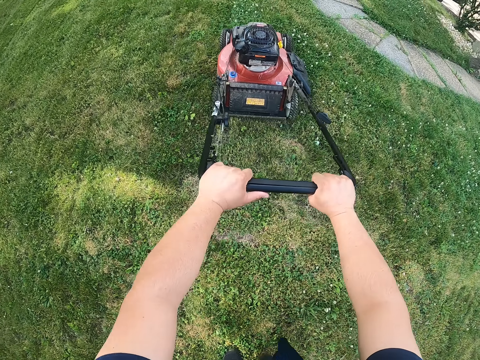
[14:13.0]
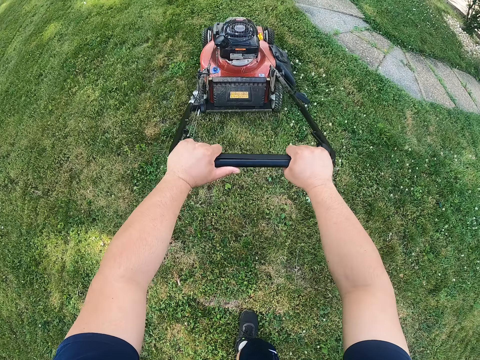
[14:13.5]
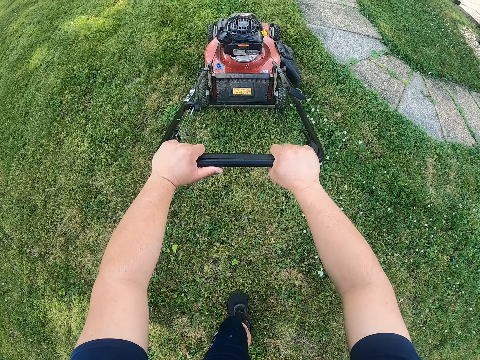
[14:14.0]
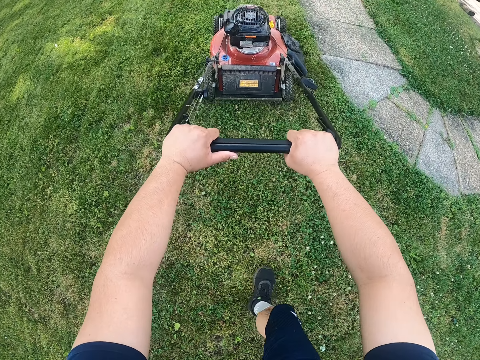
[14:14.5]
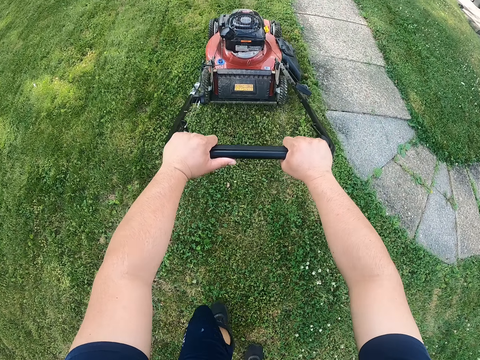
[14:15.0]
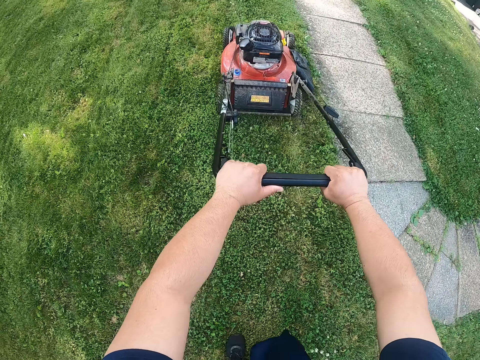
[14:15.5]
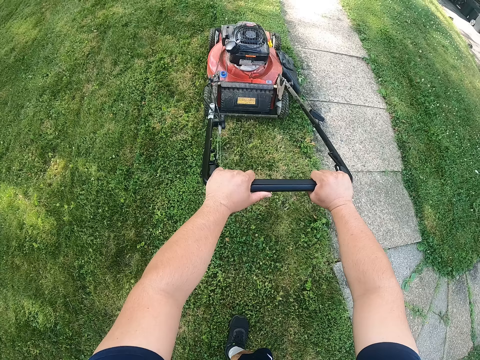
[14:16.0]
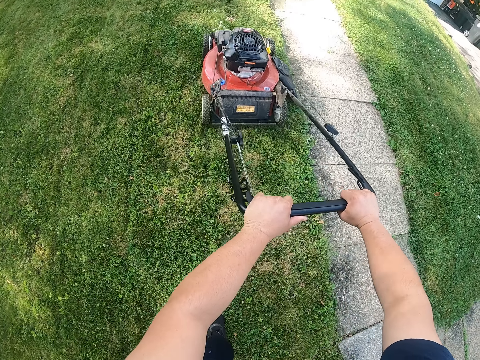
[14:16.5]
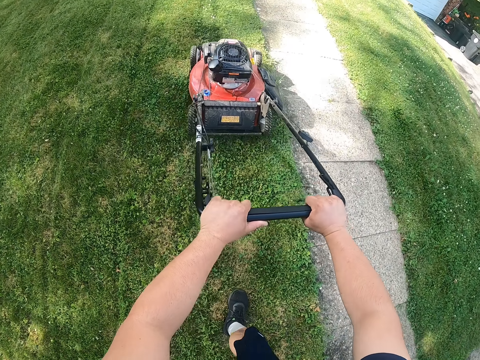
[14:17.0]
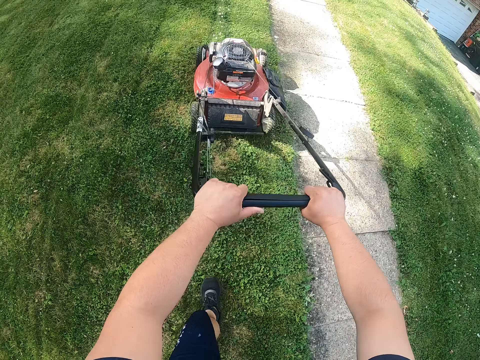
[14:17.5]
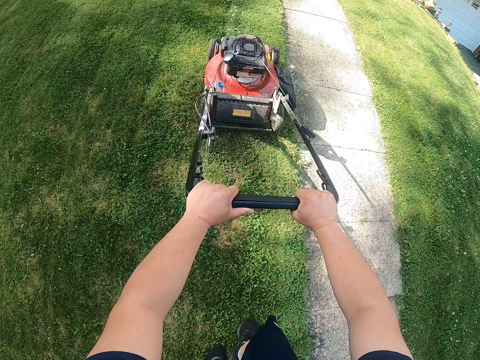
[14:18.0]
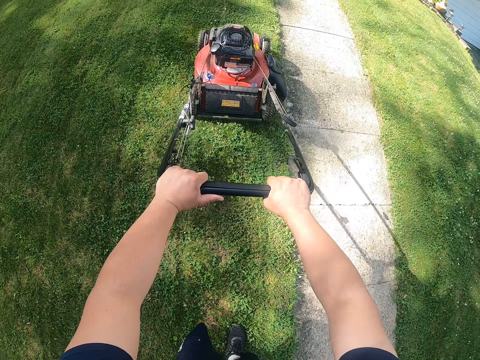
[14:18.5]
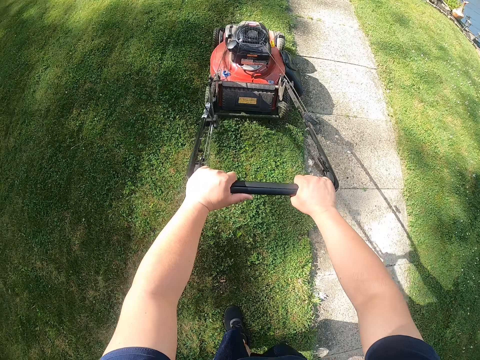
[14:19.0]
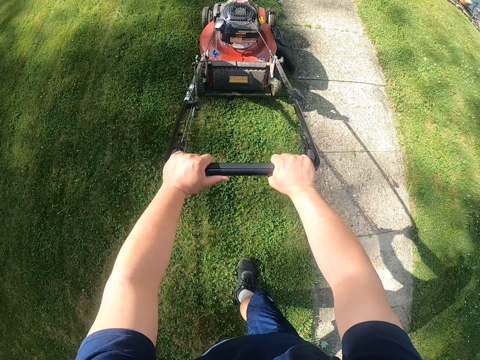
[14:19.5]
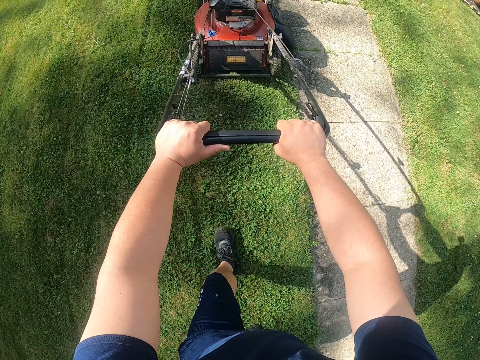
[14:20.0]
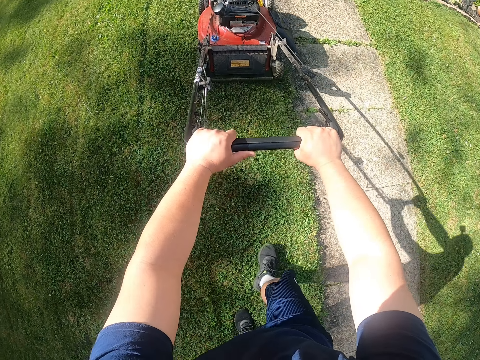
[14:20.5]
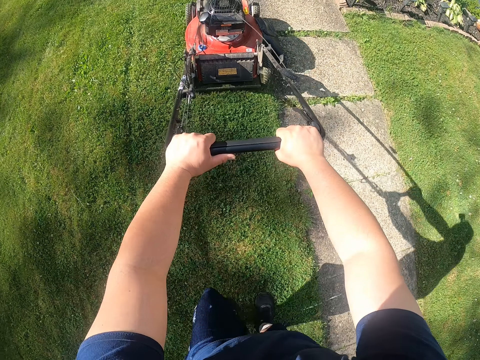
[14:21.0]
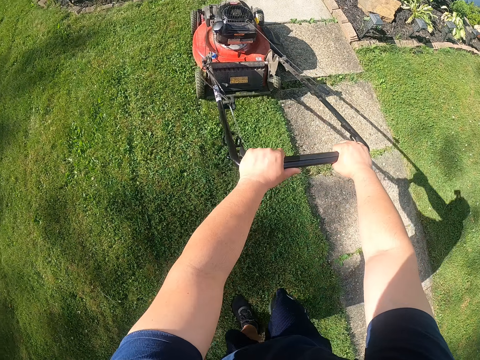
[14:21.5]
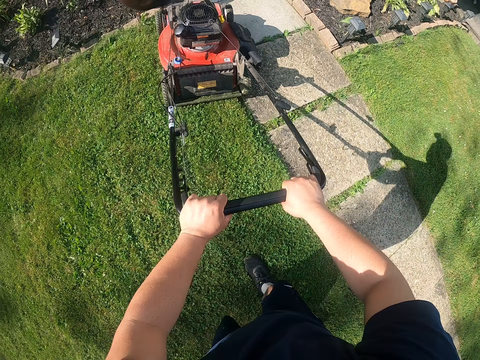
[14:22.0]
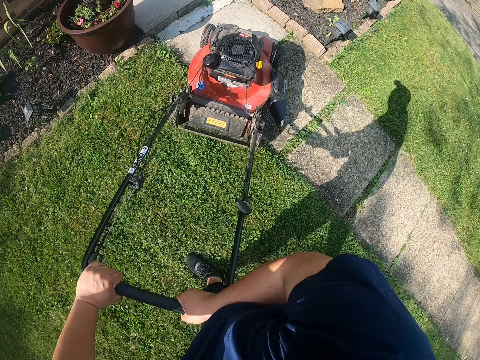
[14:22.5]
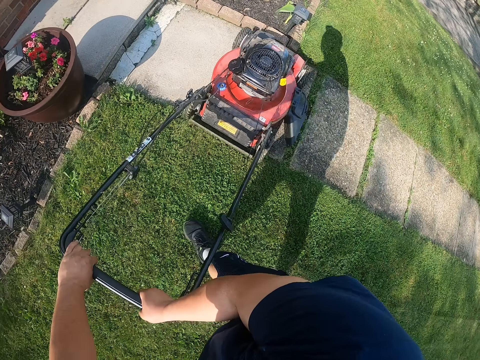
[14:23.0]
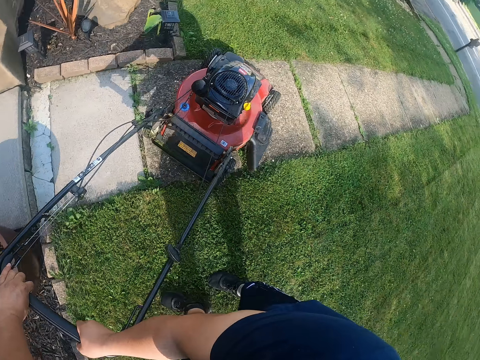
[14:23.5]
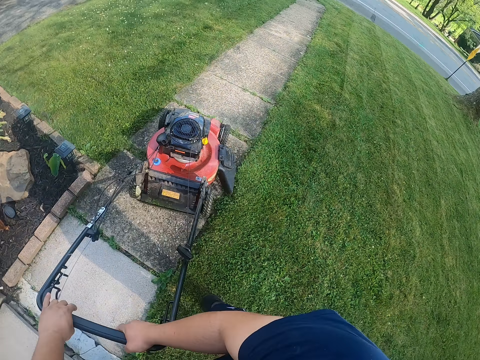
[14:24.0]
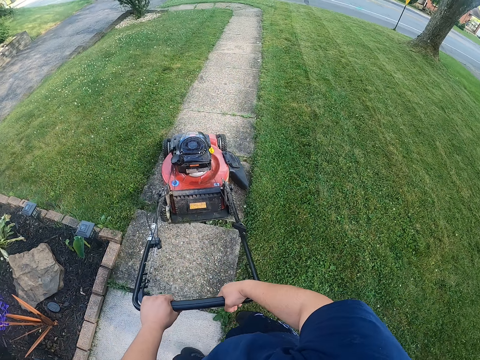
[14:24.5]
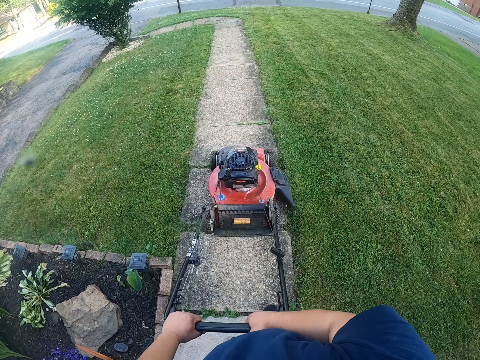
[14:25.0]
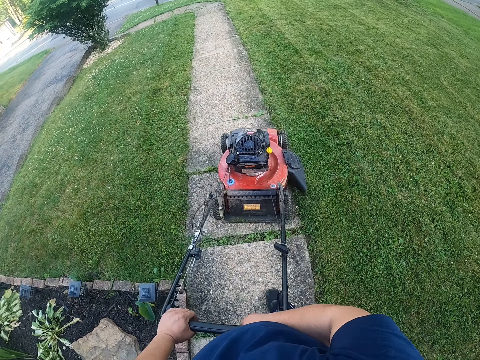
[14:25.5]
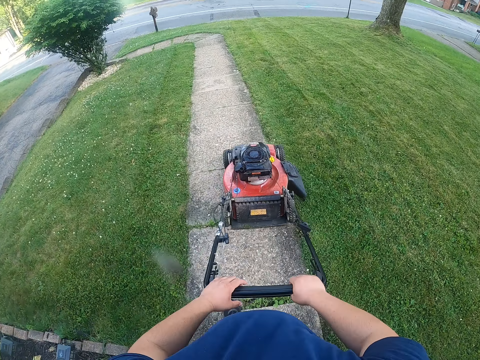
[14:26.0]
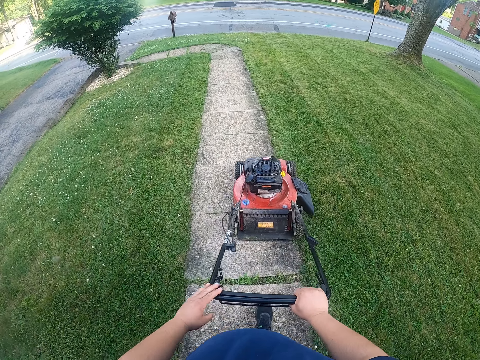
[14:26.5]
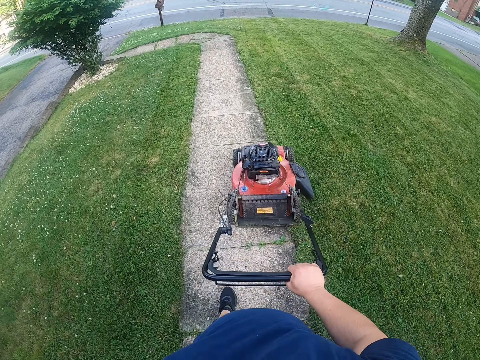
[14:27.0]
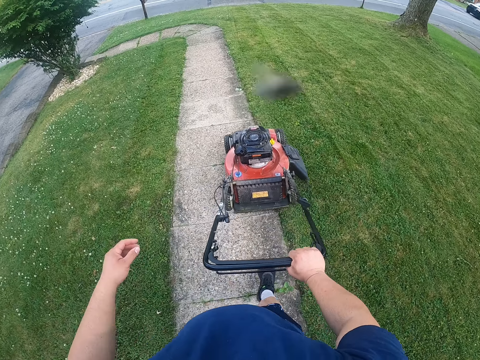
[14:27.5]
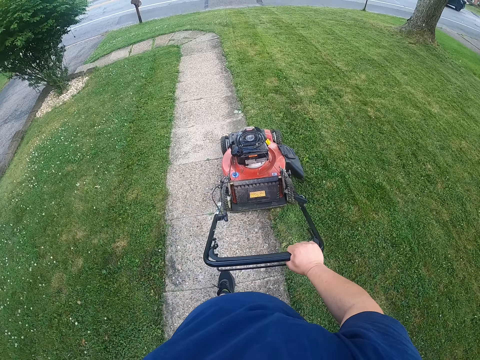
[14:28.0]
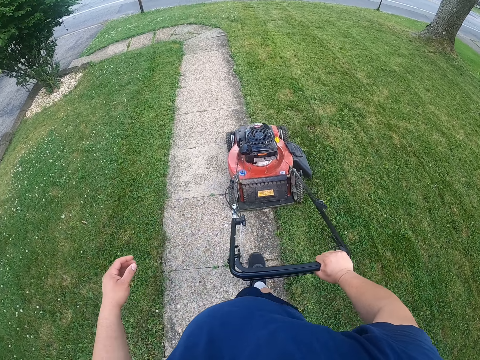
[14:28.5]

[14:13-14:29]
The camera wearer turns the lawn mower on the road. They cut the grasses with the lawn mower.

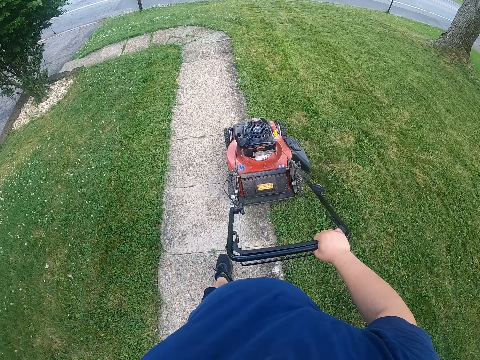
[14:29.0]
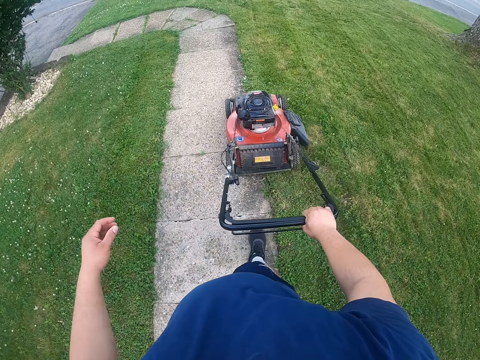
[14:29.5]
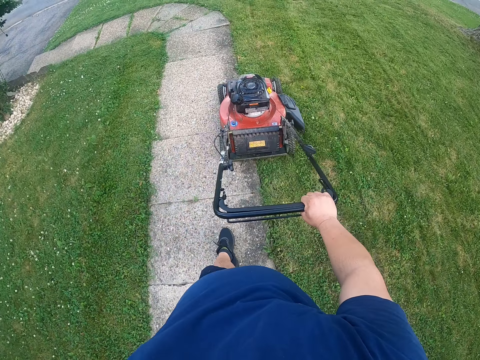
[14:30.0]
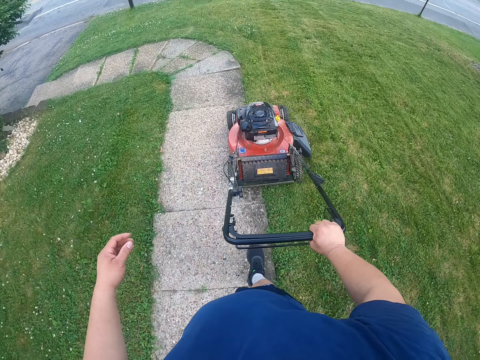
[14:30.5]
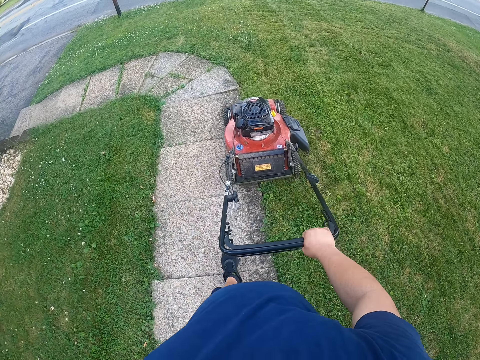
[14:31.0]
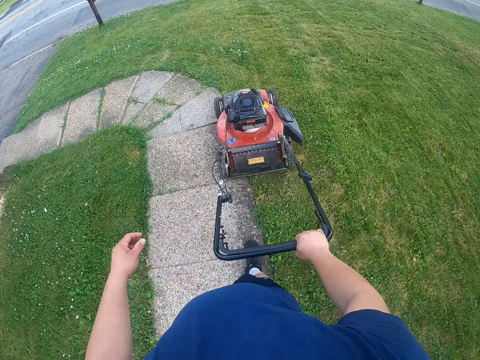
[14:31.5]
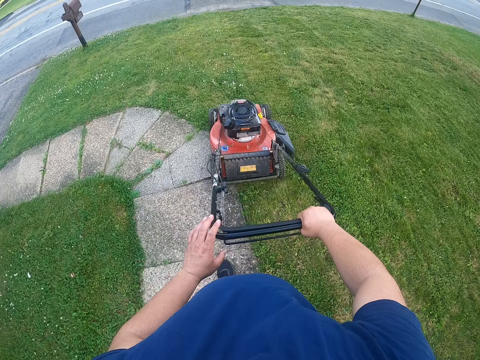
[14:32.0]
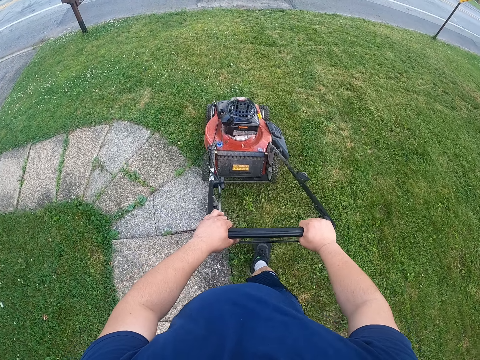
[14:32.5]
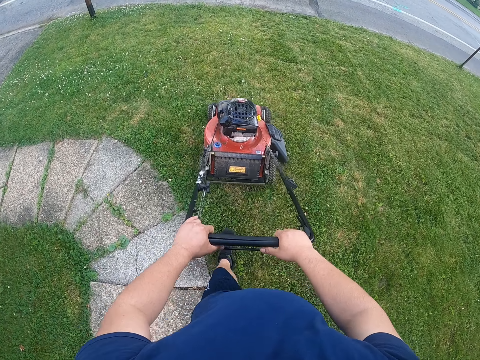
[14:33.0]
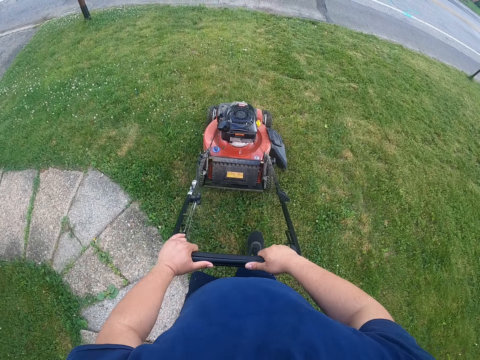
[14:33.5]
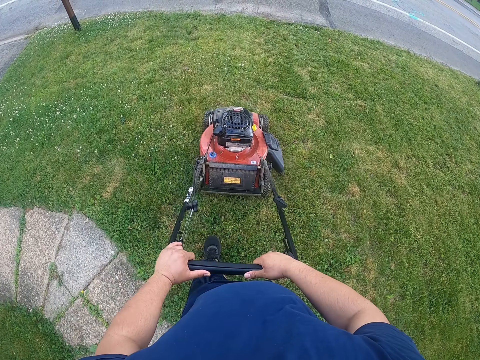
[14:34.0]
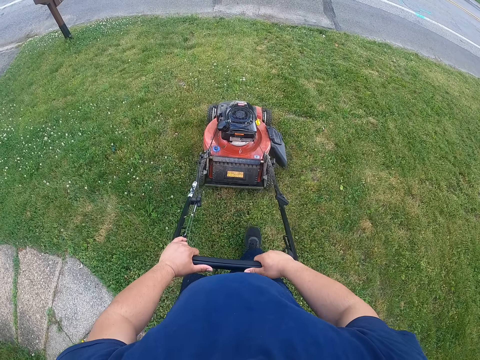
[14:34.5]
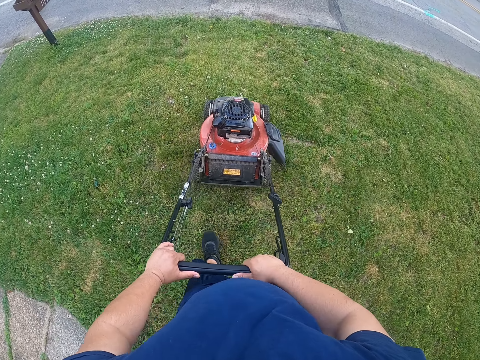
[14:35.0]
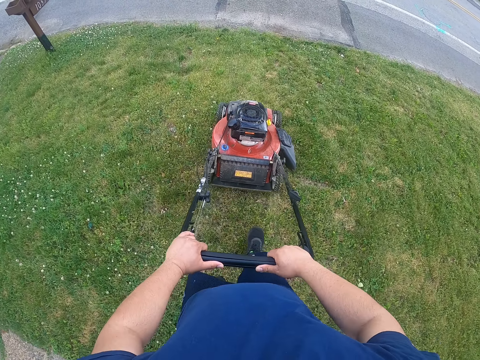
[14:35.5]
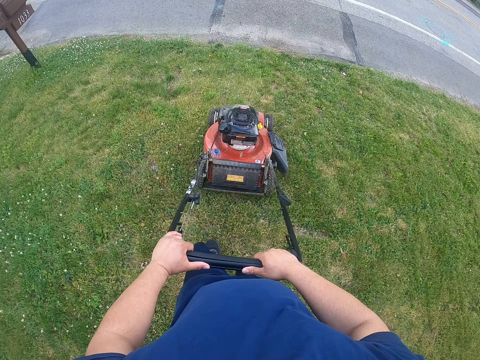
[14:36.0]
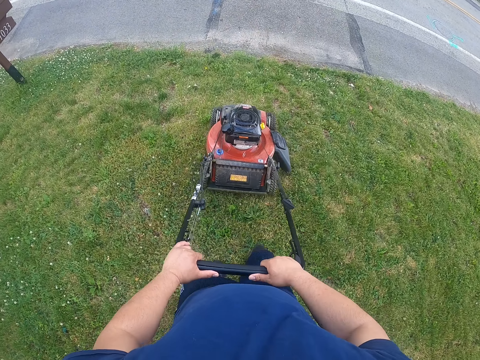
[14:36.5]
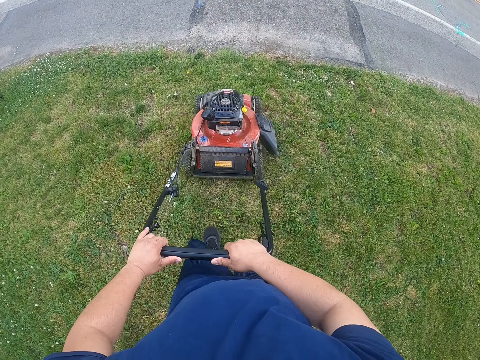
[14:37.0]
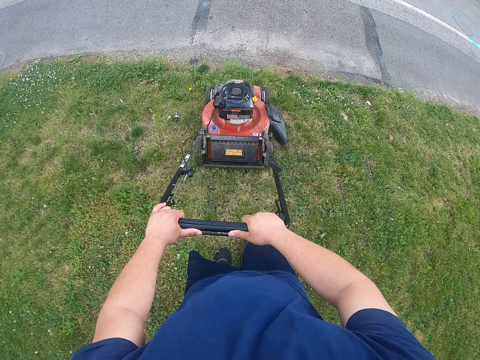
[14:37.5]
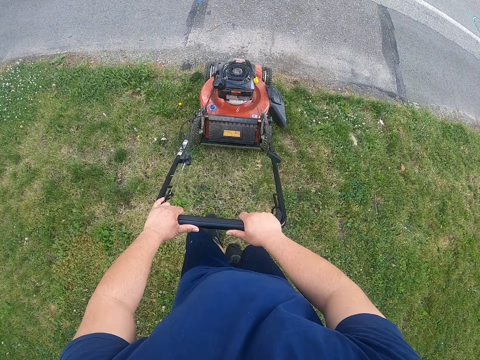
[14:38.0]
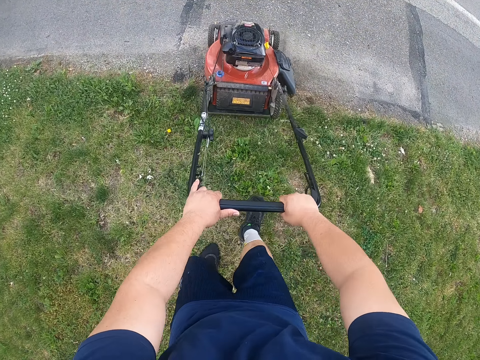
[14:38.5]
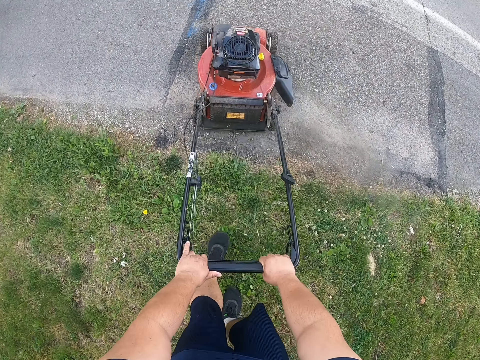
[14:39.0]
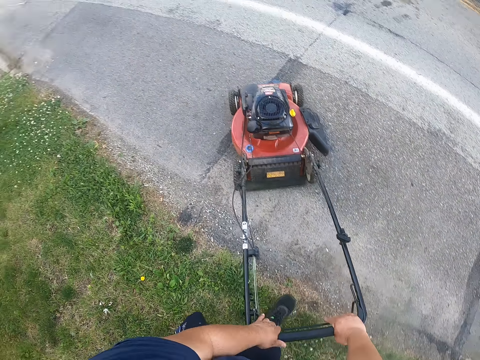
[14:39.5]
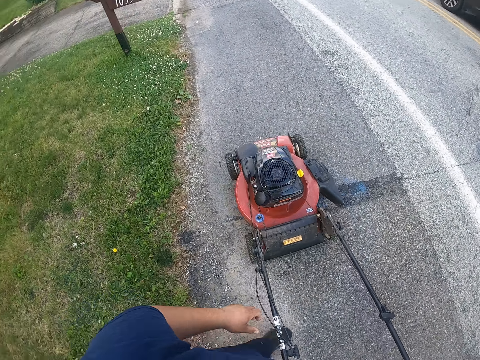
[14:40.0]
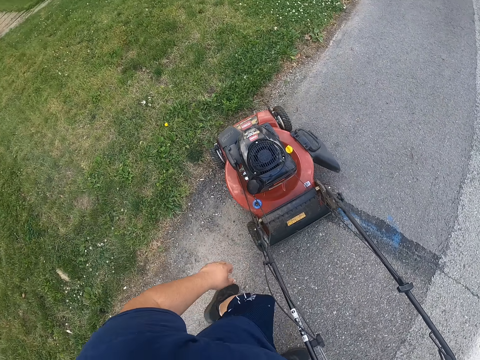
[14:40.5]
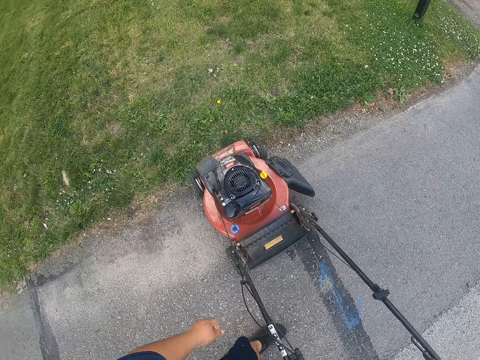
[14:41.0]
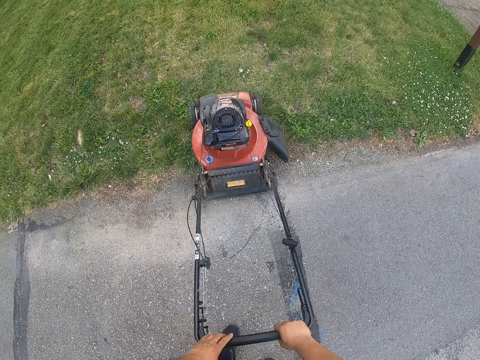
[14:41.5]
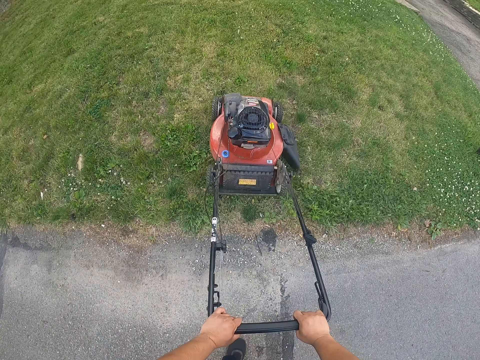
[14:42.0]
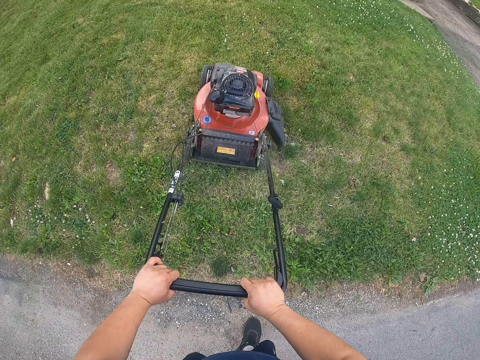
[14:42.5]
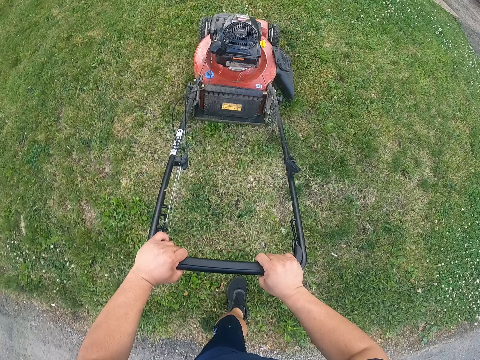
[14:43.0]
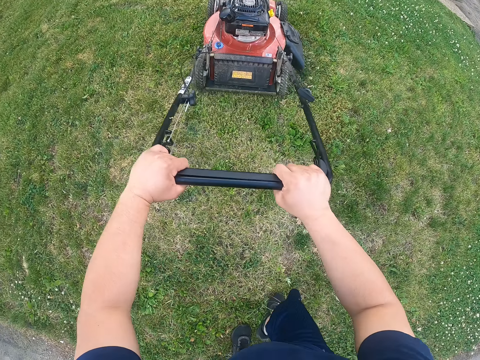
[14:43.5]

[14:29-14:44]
The camera wearer turns the lawn mower on the road. They cut the grasses with the lawn mower.
